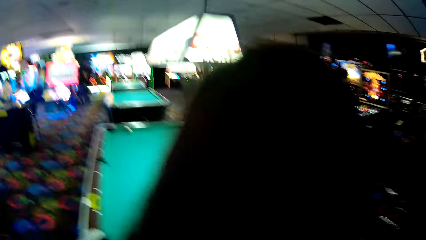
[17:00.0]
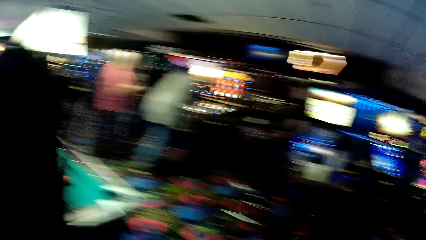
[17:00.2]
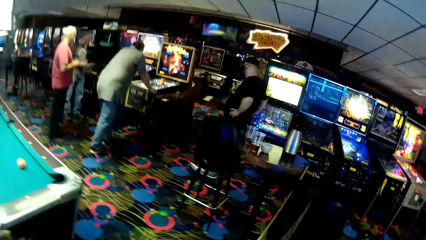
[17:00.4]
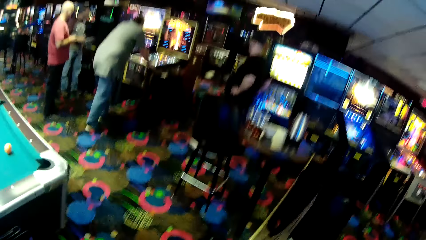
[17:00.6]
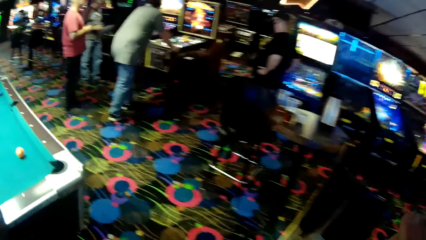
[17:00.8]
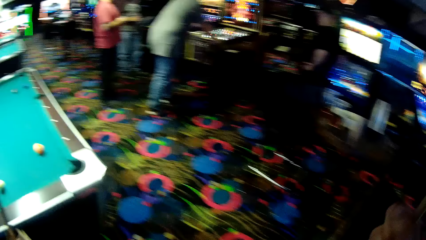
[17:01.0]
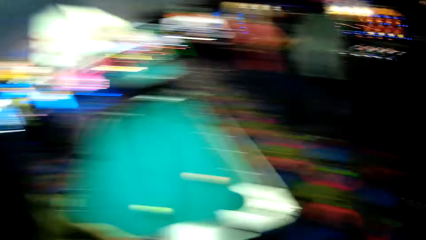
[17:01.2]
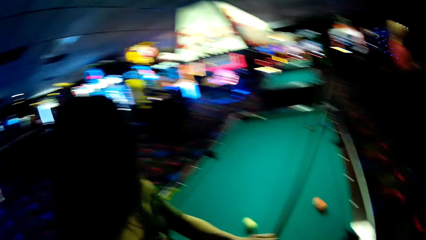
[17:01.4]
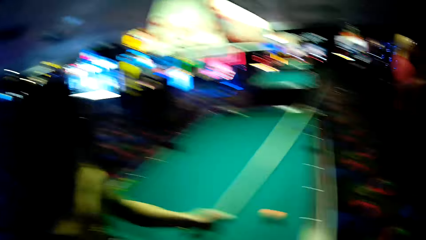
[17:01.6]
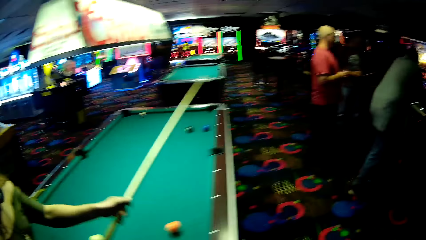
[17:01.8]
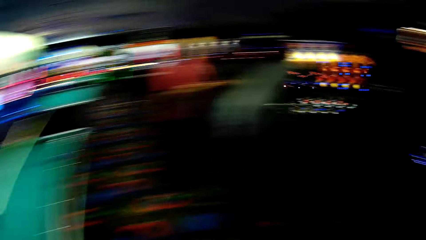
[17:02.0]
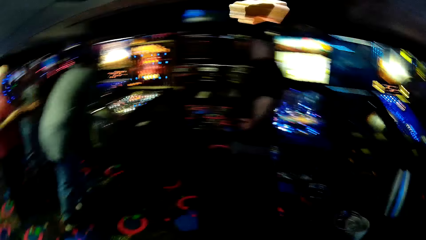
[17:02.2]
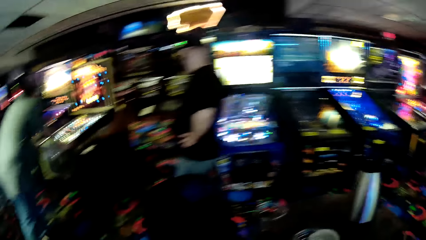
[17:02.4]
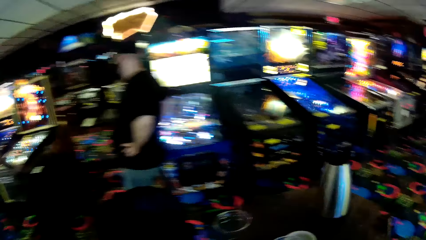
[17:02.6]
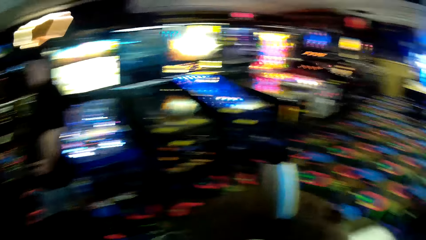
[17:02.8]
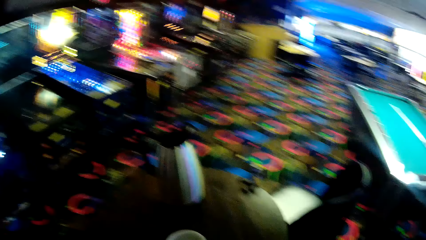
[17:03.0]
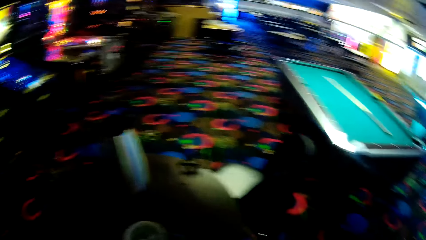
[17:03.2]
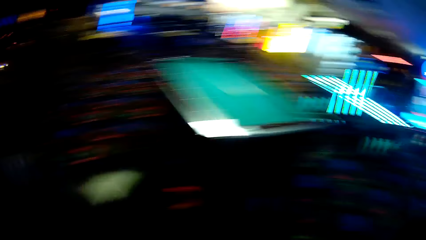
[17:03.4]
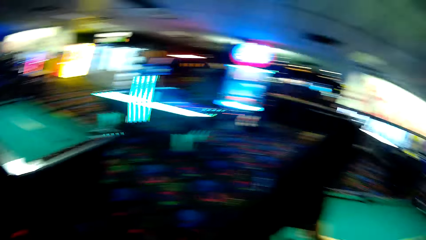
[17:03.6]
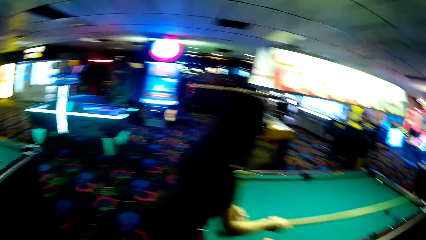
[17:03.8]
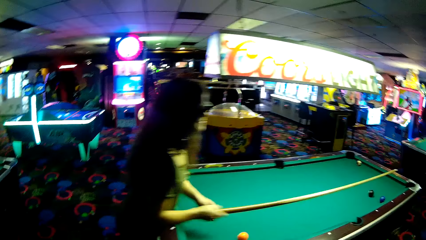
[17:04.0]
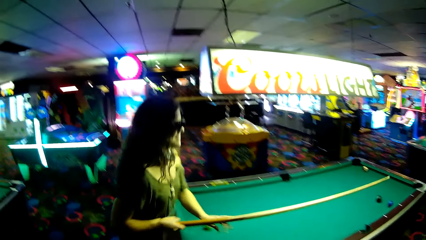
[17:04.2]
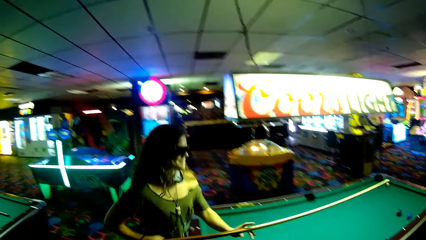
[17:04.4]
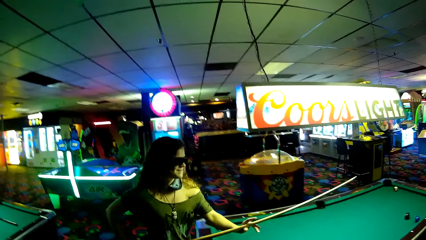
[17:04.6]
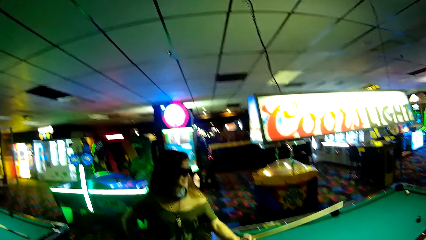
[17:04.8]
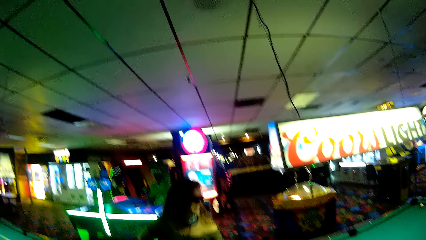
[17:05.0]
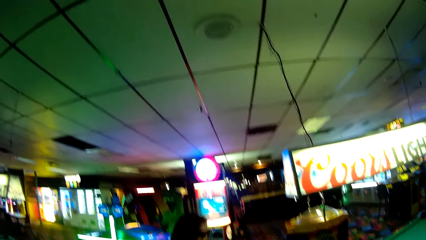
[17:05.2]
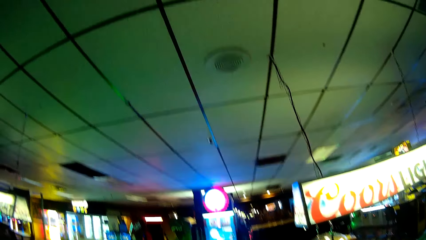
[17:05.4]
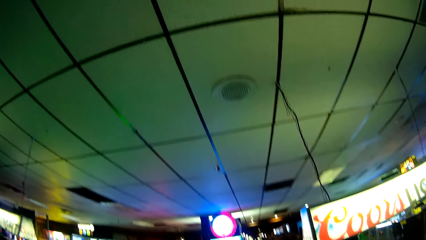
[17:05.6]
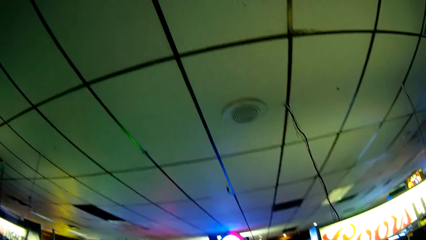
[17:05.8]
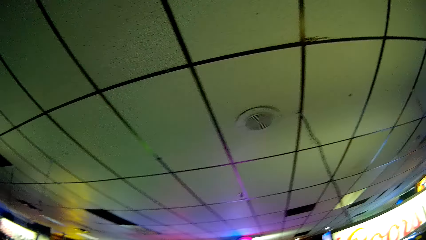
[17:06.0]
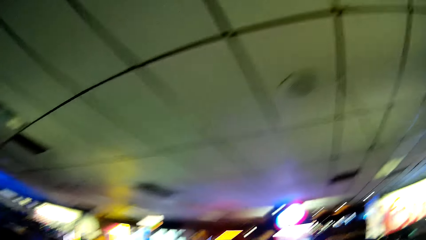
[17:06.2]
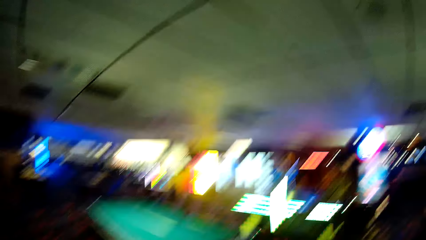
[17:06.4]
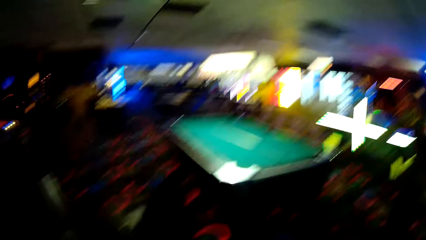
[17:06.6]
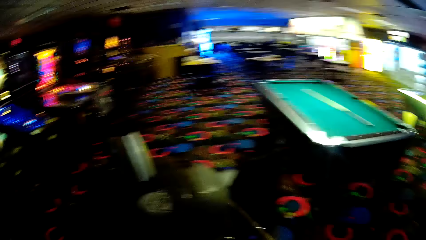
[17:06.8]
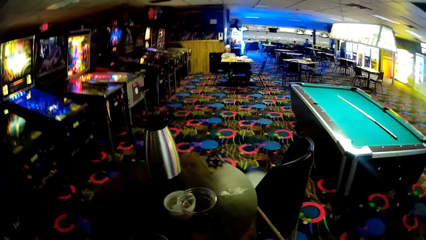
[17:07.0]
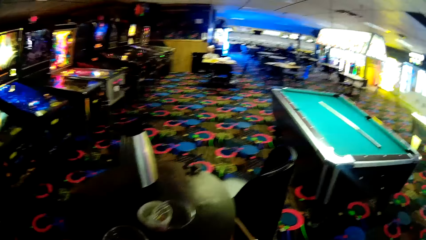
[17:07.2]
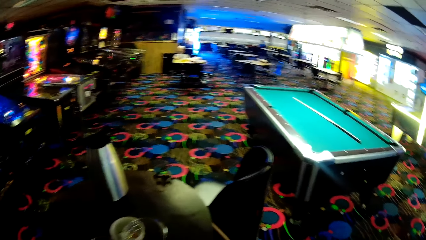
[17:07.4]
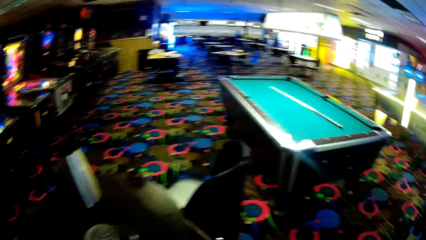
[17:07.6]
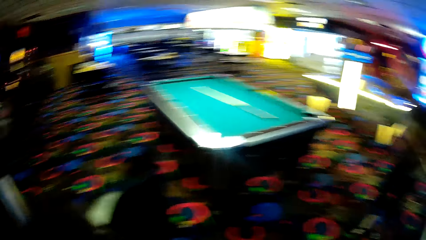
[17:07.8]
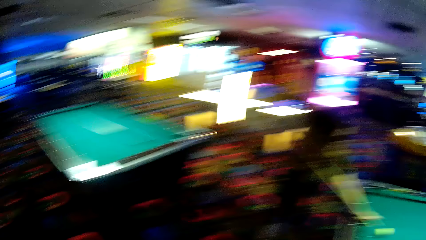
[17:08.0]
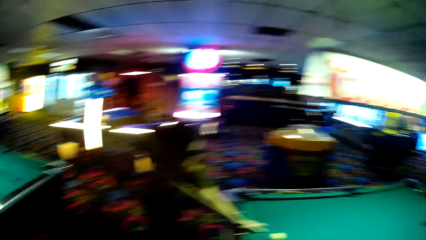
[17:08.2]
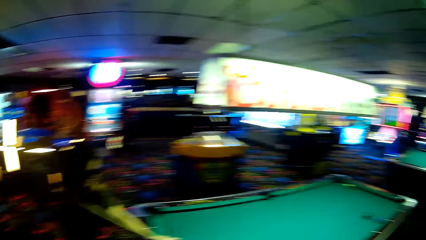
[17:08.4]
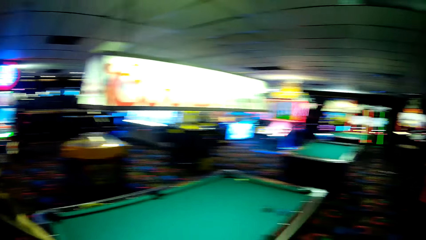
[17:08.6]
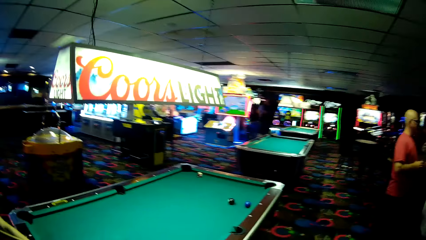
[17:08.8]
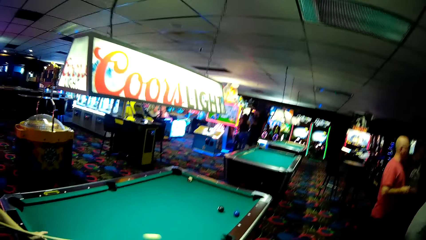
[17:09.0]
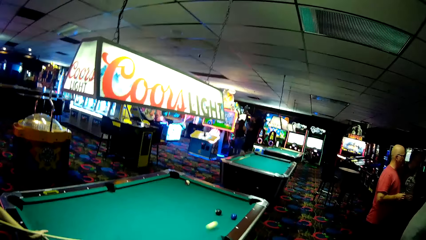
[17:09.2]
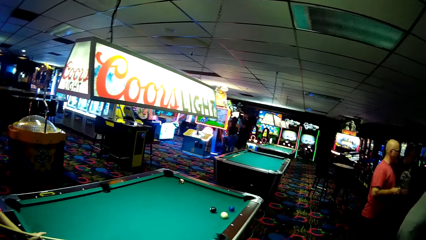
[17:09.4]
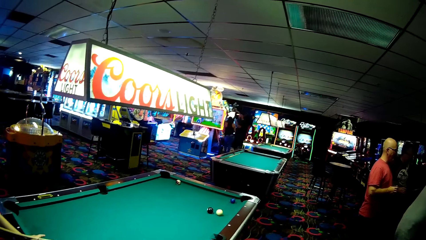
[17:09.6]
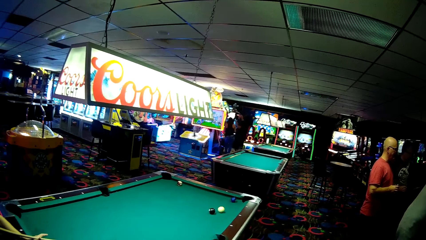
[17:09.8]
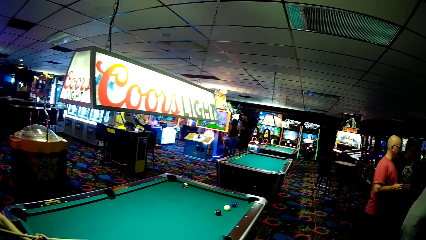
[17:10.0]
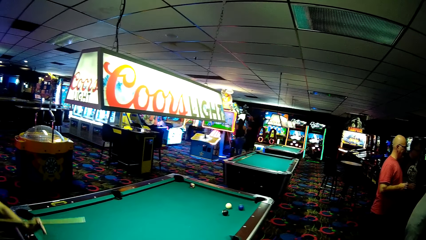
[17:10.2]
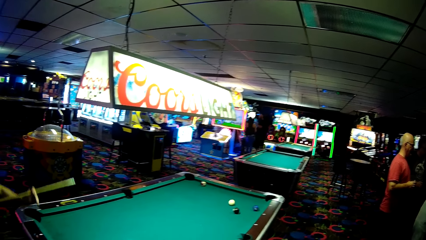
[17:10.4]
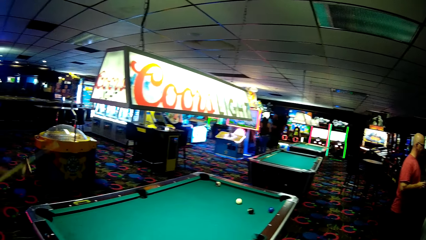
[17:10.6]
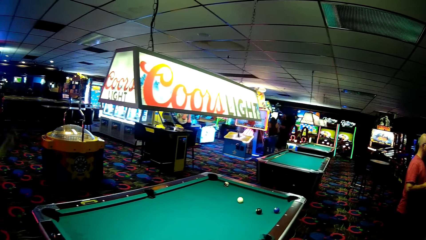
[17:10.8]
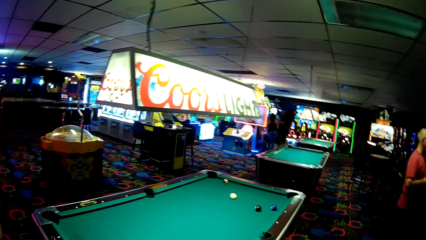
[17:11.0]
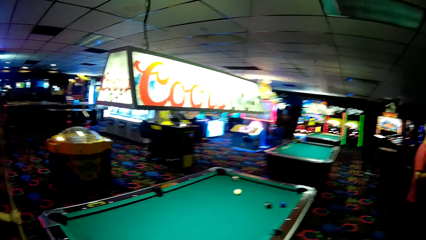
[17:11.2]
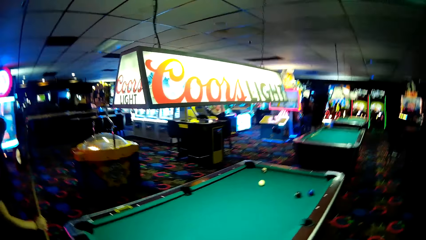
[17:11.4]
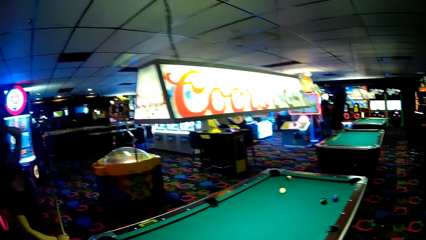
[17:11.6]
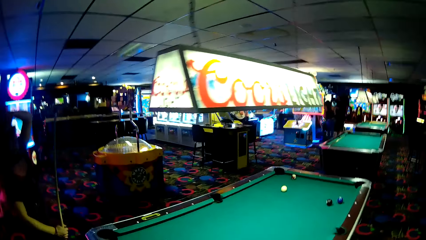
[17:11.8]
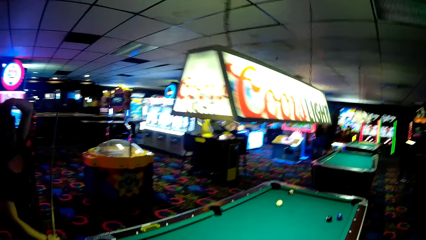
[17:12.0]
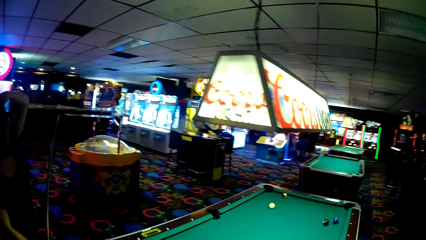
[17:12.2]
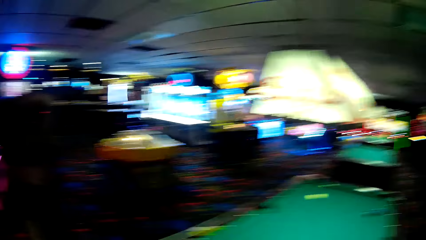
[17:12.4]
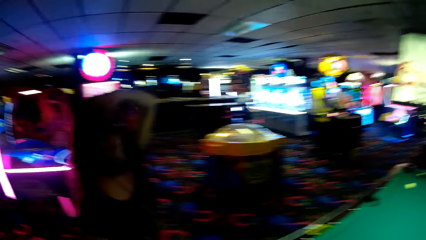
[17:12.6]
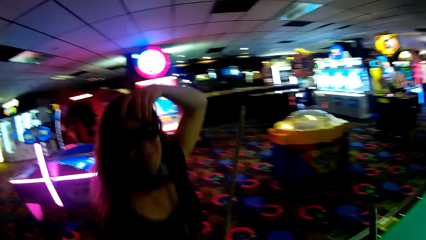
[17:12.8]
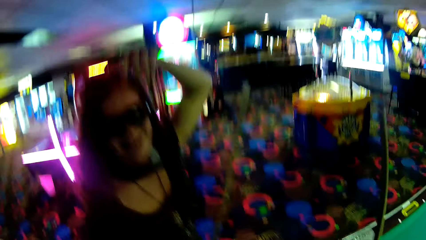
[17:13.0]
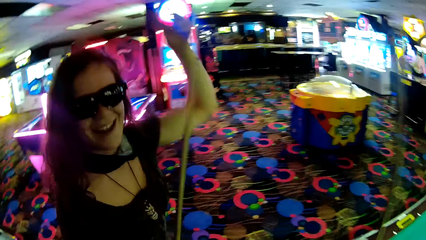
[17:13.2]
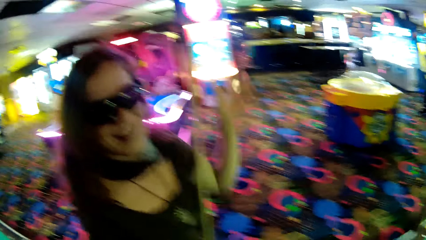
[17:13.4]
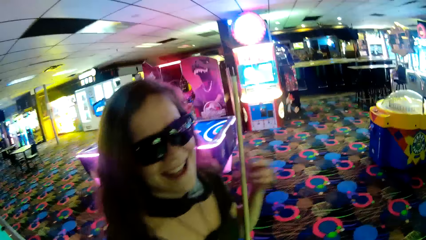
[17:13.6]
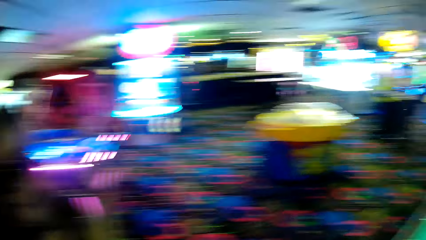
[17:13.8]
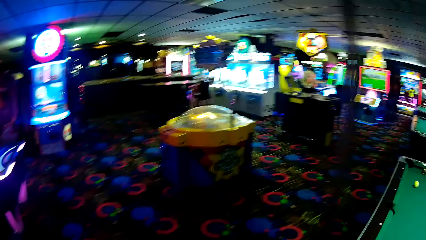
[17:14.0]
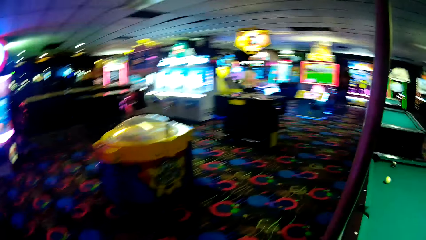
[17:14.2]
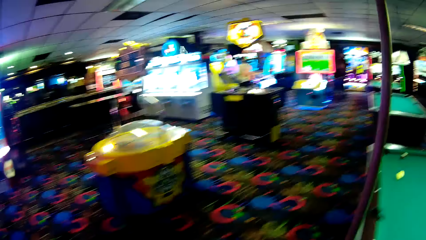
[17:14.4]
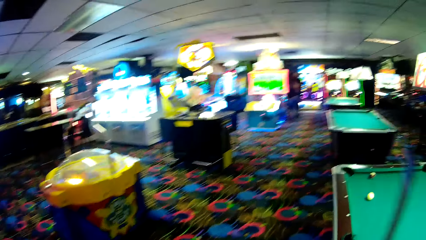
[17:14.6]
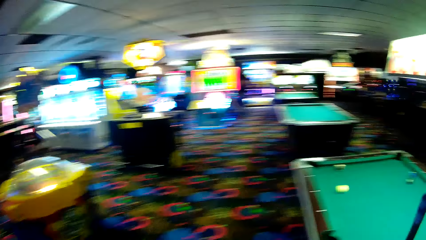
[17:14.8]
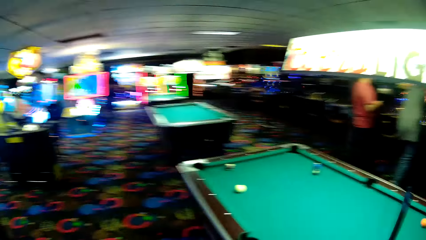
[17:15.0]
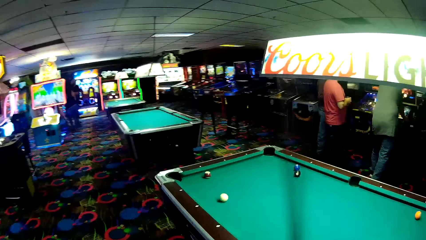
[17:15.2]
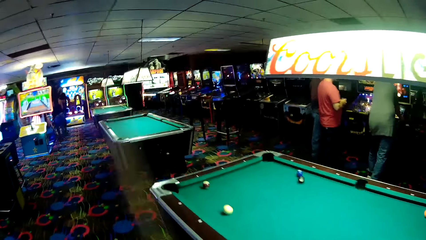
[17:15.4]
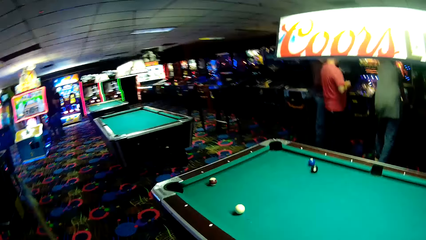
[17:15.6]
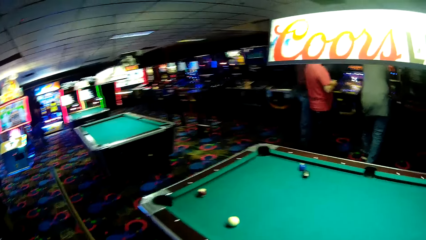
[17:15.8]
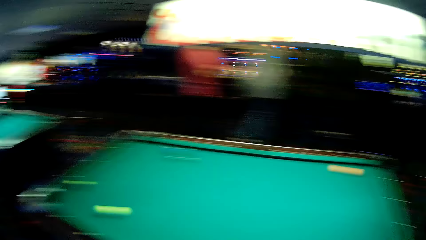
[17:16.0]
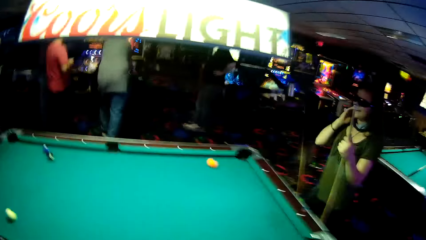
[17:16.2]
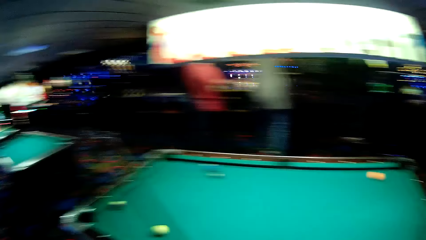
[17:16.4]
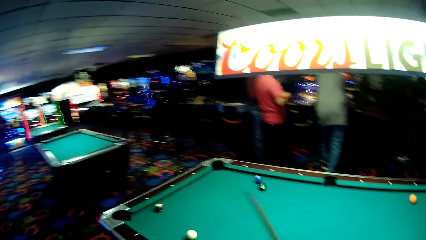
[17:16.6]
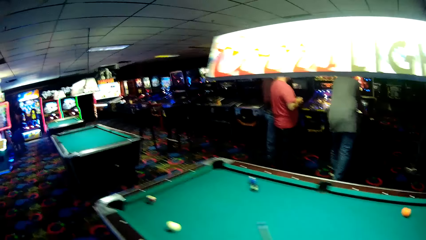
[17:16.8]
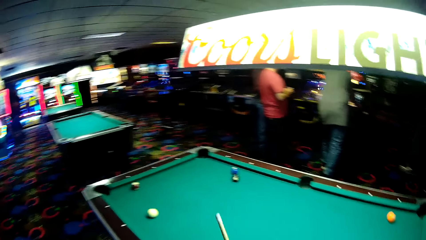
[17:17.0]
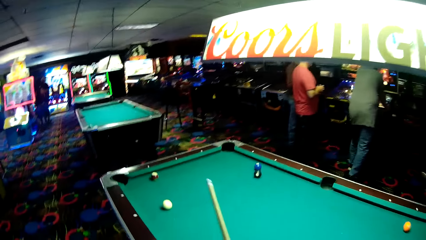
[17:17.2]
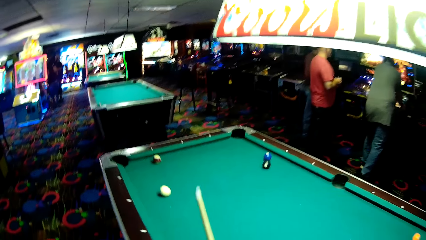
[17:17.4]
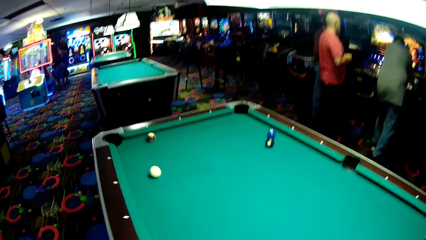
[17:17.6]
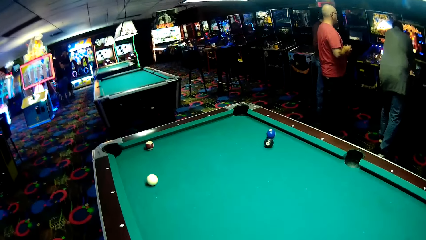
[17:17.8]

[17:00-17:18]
A woman strikes a ball. The woman touches her head. The camera wearer walks around the pool table.
